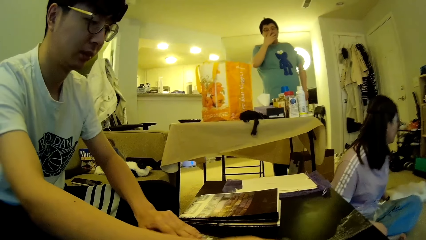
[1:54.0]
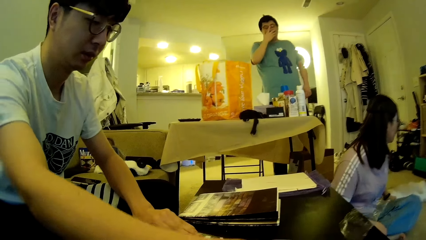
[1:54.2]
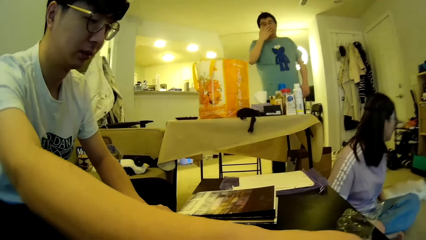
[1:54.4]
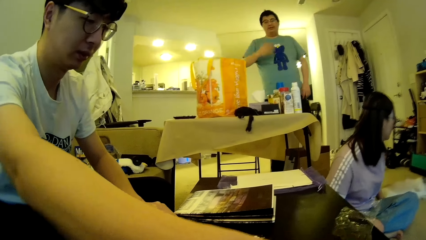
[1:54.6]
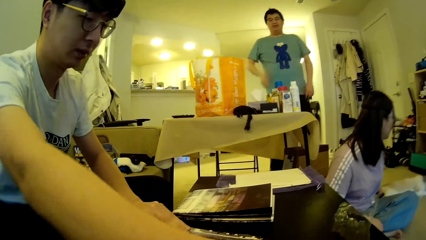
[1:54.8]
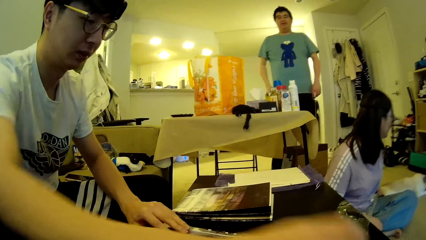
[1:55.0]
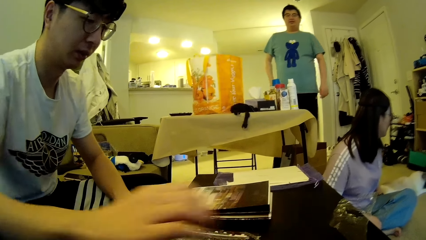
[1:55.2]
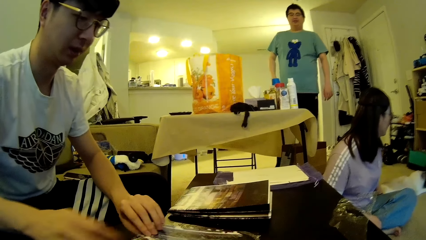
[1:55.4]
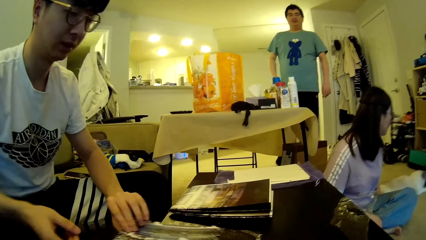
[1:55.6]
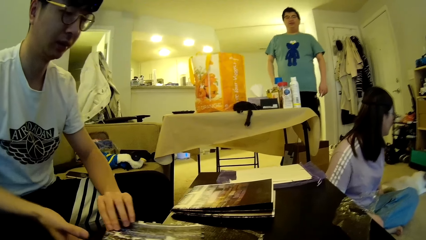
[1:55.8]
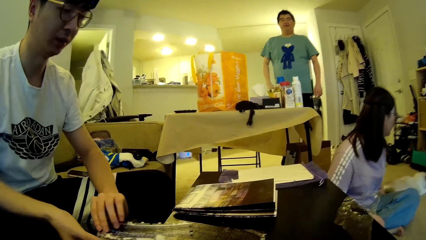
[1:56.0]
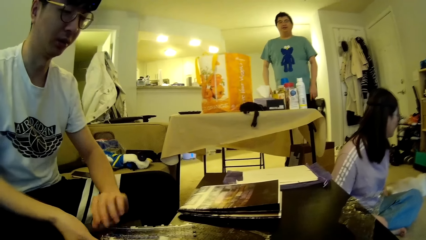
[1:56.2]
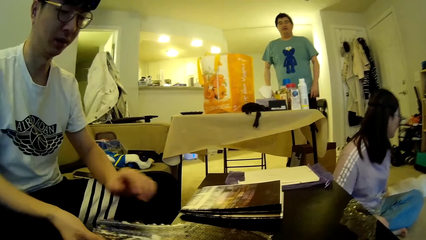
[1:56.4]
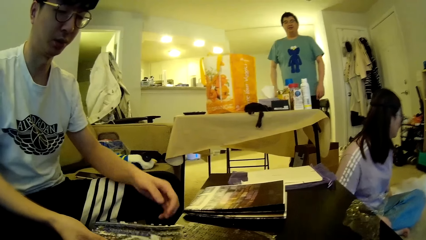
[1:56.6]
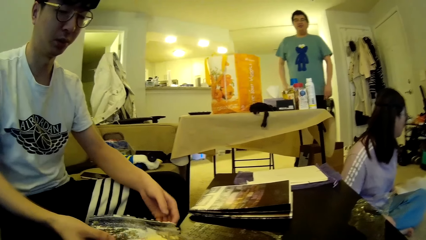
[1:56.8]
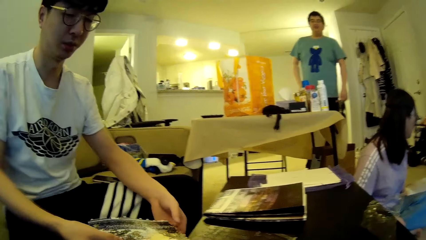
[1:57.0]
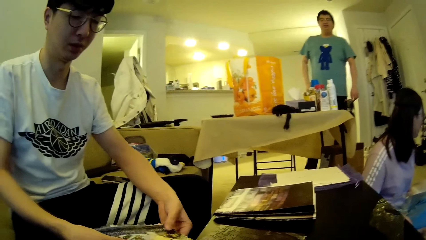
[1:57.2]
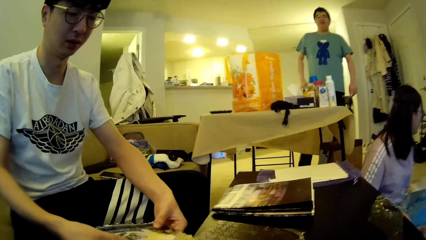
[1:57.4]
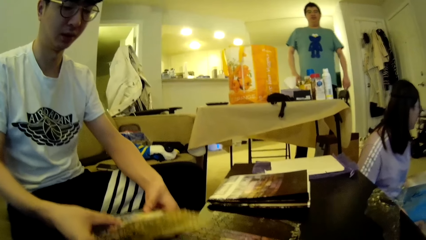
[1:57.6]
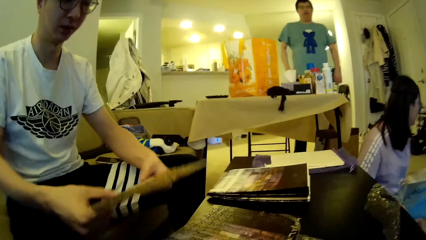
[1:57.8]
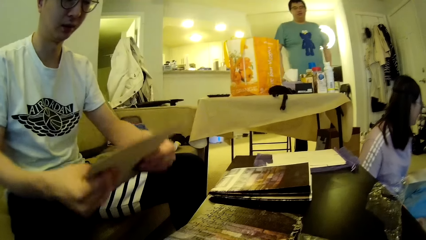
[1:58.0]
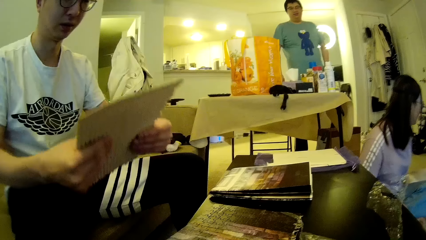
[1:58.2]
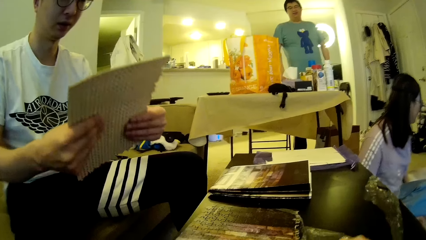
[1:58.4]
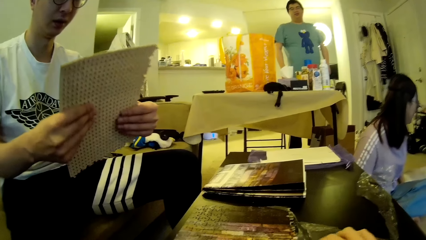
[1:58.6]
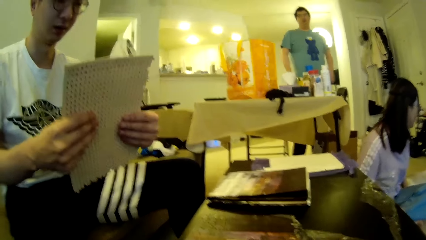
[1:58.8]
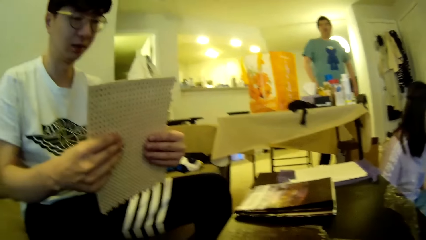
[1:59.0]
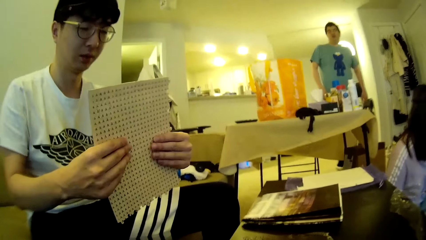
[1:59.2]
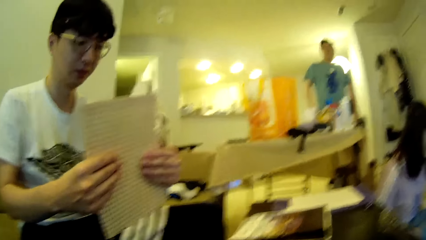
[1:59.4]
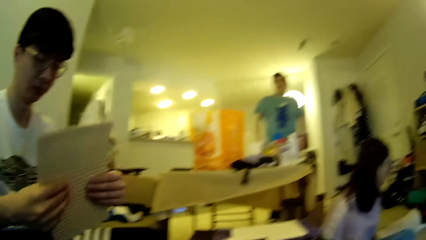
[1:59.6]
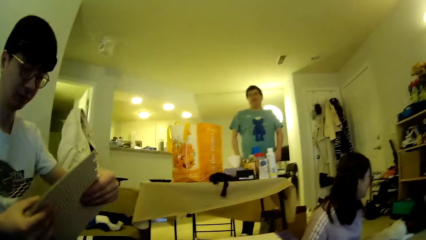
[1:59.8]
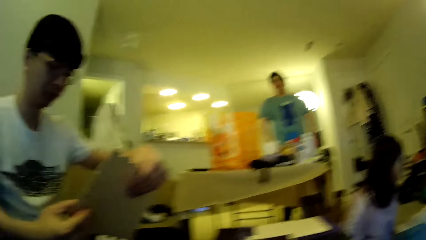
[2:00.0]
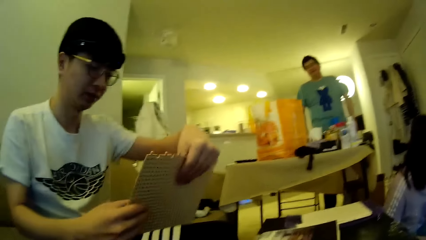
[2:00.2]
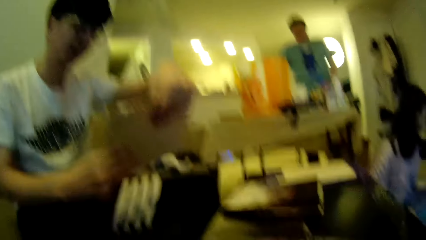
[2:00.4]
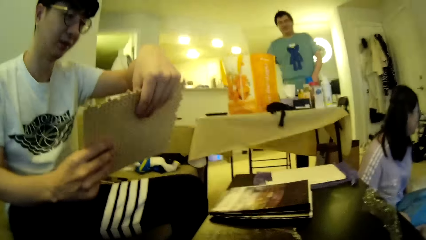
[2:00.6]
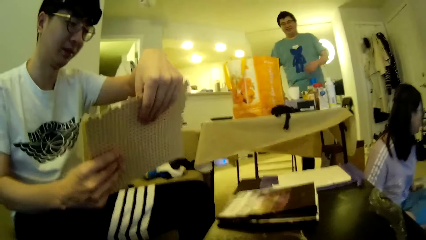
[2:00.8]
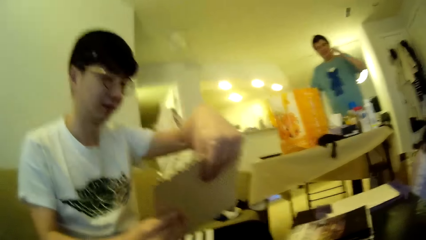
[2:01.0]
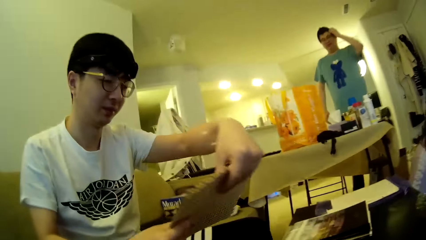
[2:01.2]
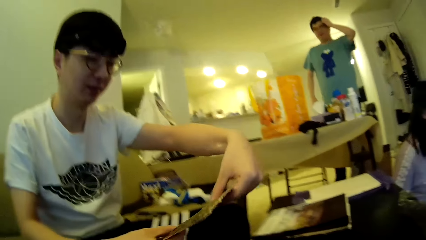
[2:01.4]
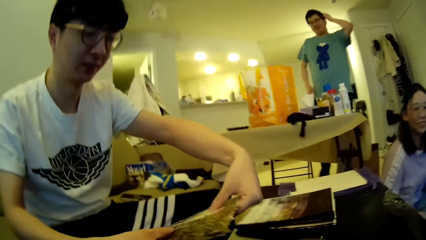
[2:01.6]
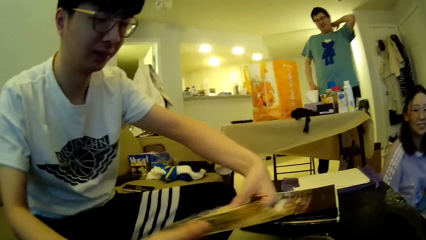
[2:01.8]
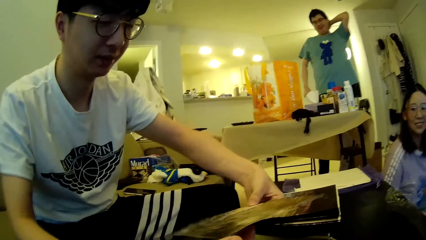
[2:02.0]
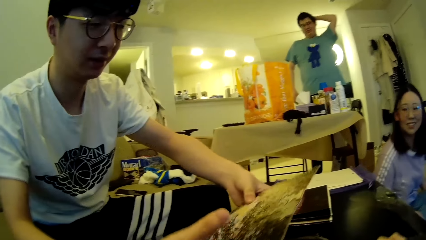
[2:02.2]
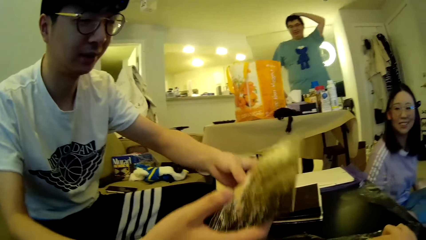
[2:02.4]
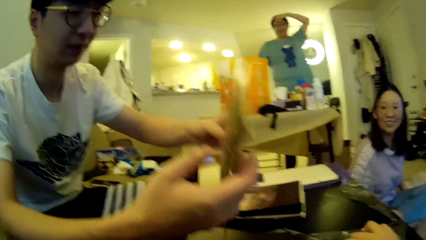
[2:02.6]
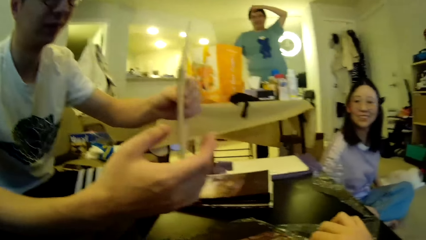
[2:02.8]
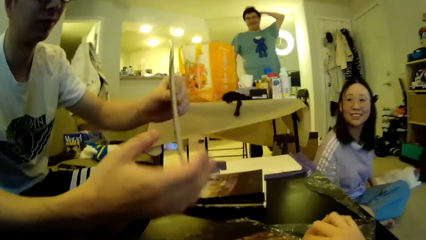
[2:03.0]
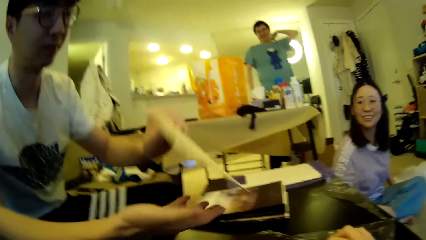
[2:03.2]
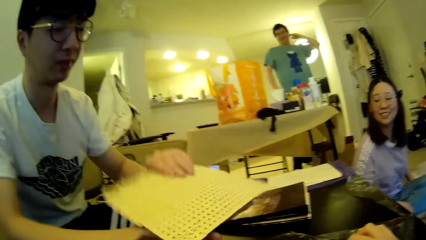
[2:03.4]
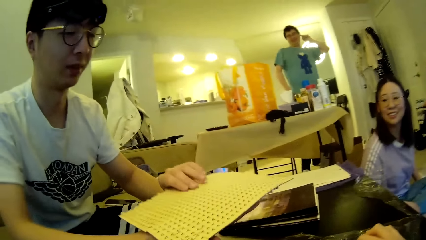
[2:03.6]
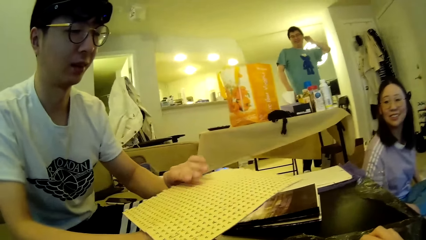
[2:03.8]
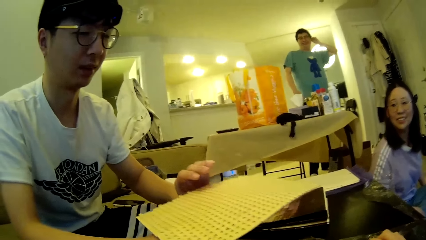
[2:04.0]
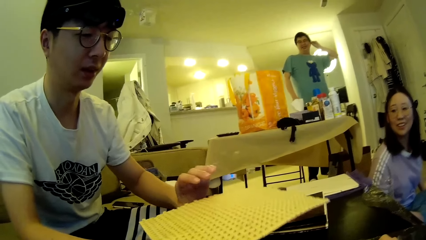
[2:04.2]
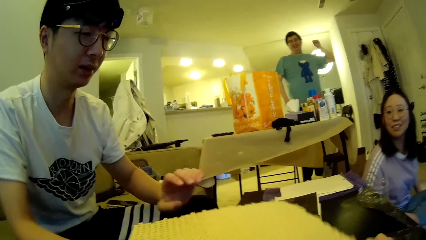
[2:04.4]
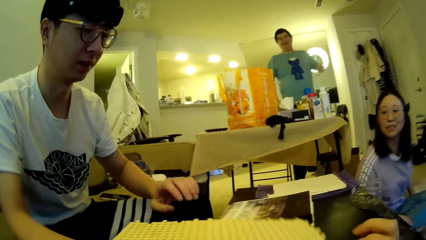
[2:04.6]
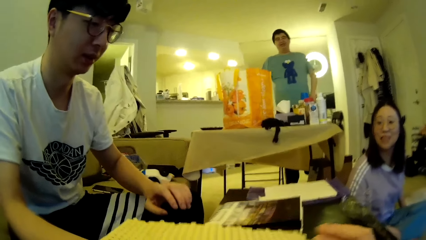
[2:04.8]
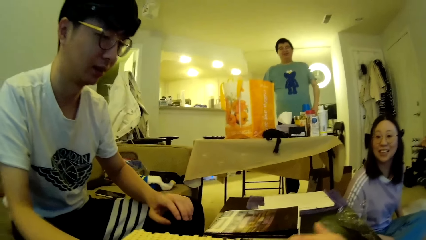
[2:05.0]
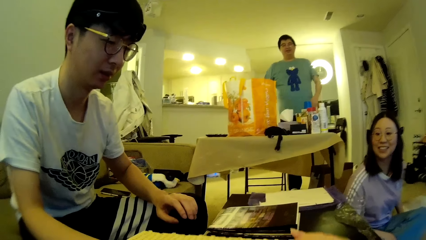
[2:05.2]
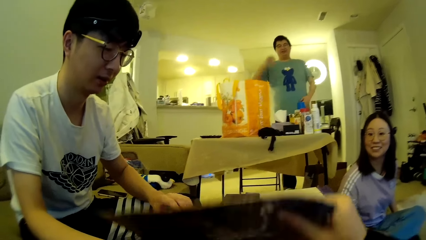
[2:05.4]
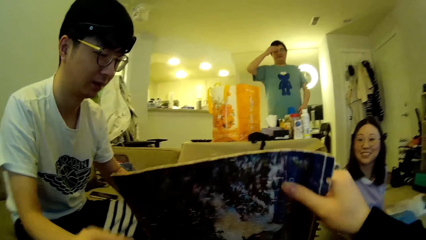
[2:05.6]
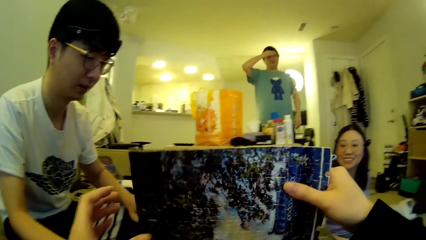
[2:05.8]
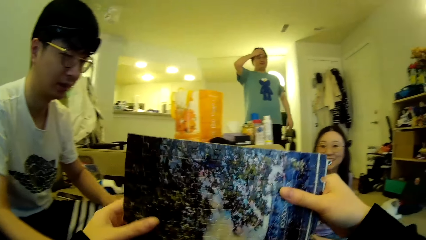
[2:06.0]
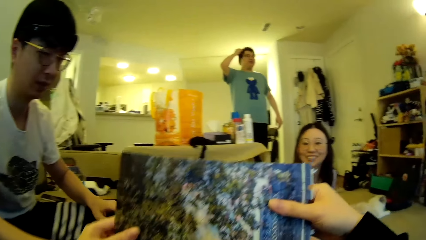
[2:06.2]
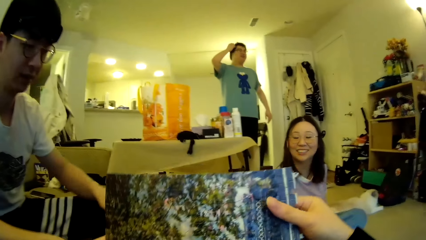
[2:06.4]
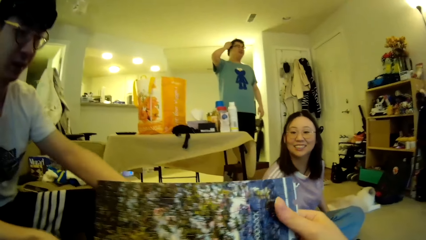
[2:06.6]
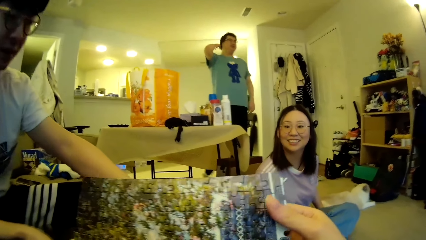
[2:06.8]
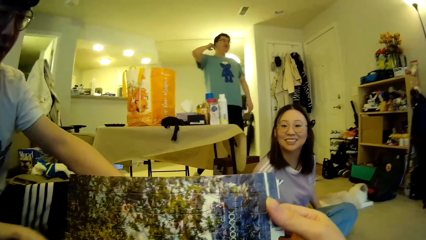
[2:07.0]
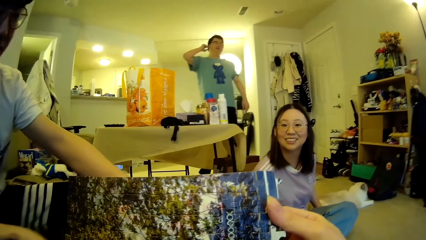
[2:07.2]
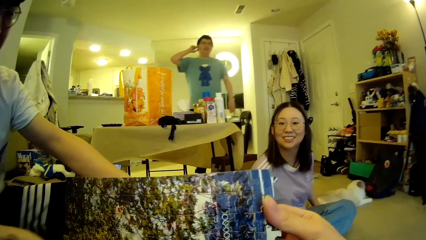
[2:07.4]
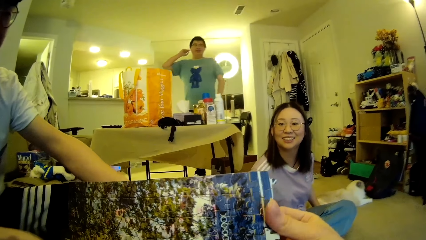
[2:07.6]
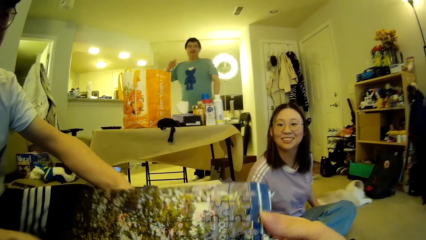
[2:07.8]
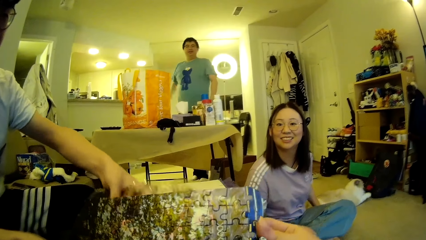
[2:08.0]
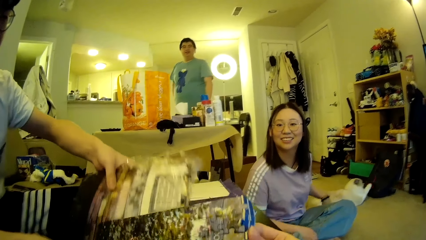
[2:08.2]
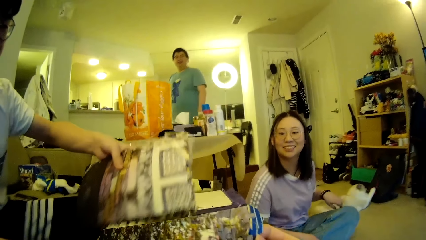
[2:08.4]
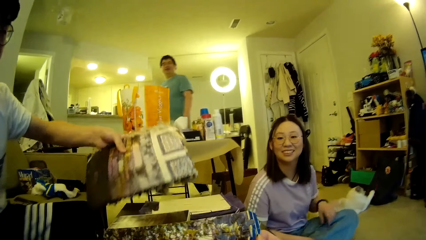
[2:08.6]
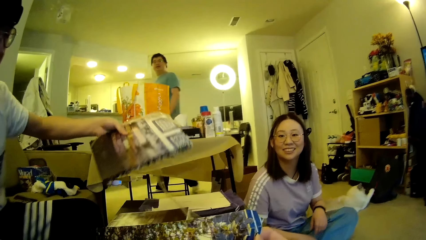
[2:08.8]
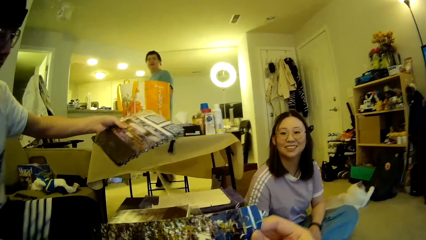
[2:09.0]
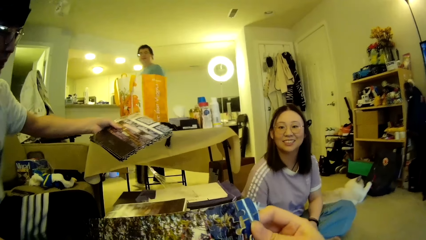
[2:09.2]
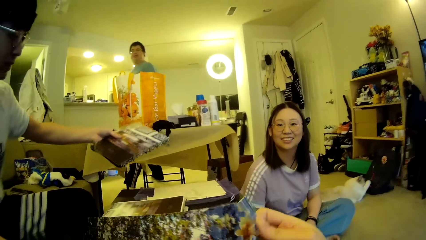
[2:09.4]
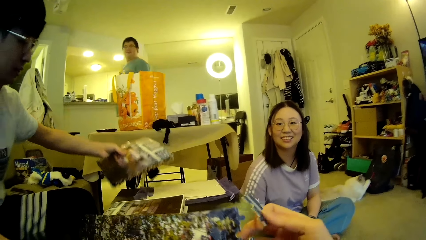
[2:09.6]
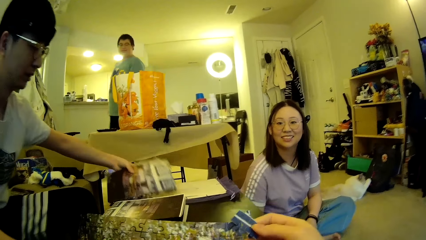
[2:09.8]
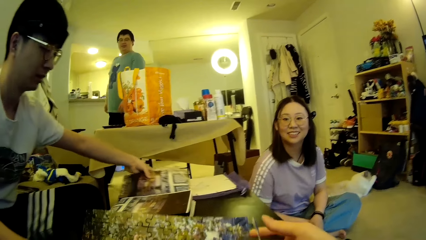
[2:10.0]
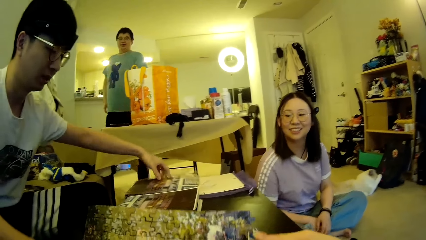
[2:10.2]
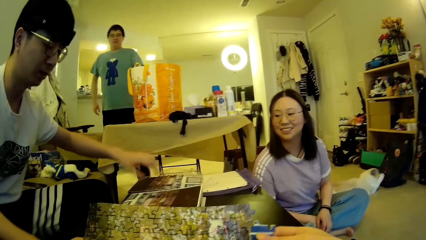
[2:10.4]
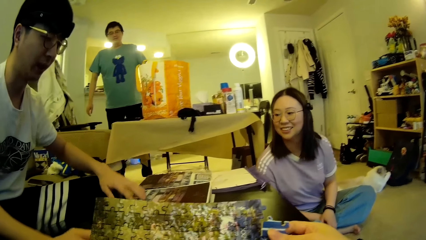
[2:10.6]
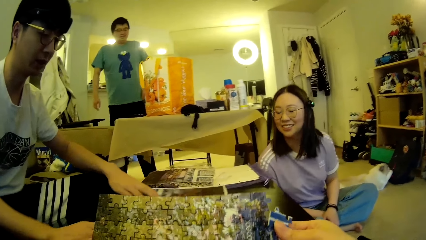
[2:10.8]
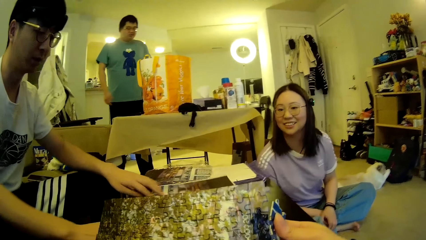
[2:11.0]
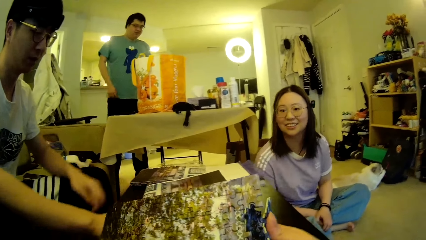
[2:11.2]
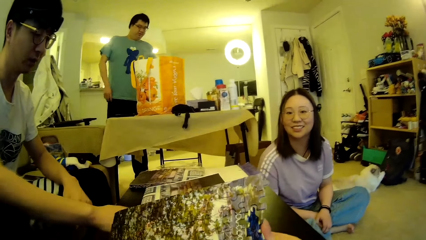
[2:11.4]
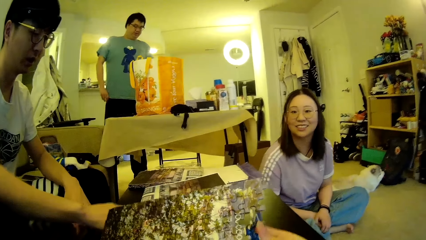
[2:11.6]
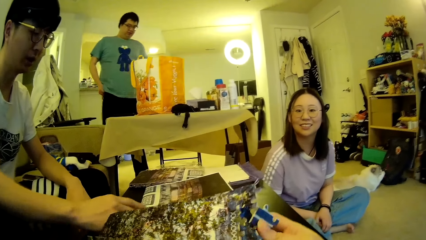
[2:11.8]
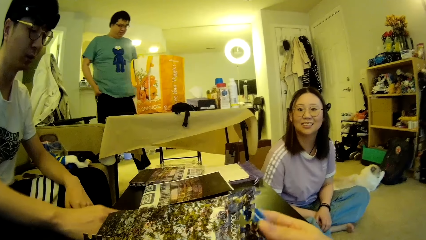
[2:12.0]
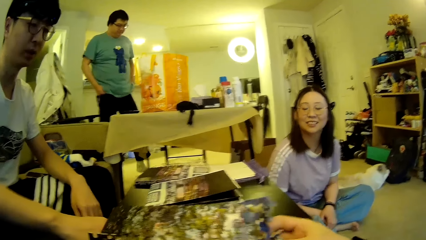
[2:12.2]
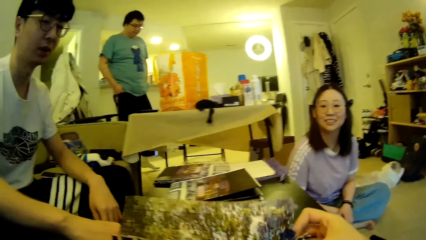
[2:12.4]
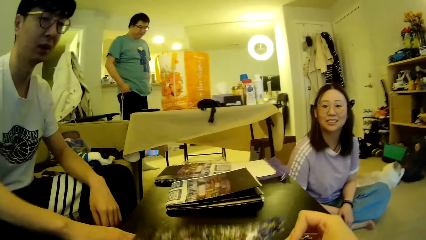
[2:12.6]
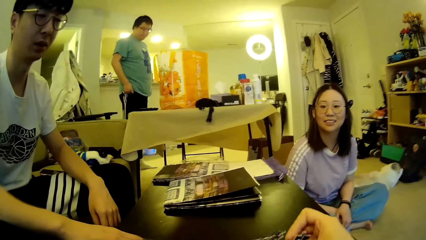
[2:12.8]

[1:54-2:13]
A man steps forward. The man adjusts the glasses on the face. He drops the right hand. Another man picks up the mat or puzzle pattern on the table. He looks at the mat. The camera wearer looks around. The other man adjusts the puzzle pattern. The first man moves the hand. The other man looks at the mat. The first man moves the hands. The other man gives the puzzle pattern to the camera wearer. The camera wearer adjusts the puzzle pattern. The first man adjusts his hair. The camera wearer looks at the mat. They break the pattern. A lady looks at the camera wearer. The first man walks around in the house. He steps forward. The other man adjusts the puzzle patterns on the table. The camera wearer removes the models from the mat. The first man steps forward. He looks around.
